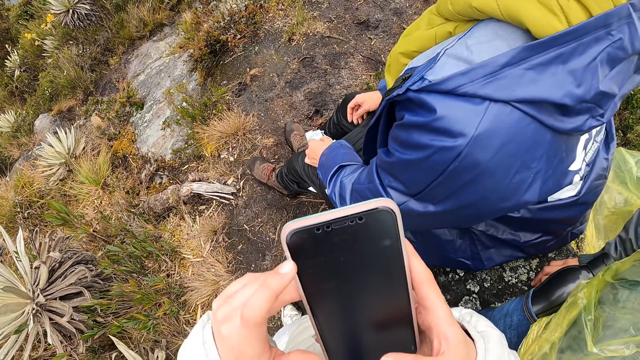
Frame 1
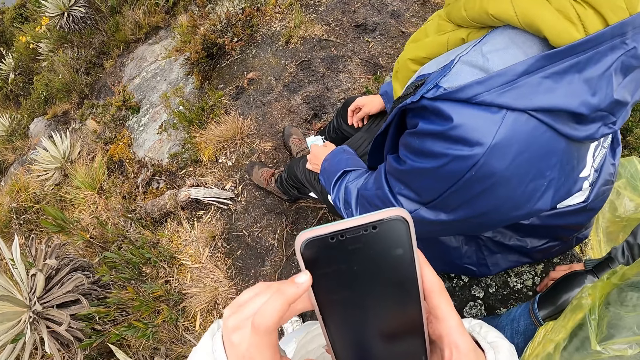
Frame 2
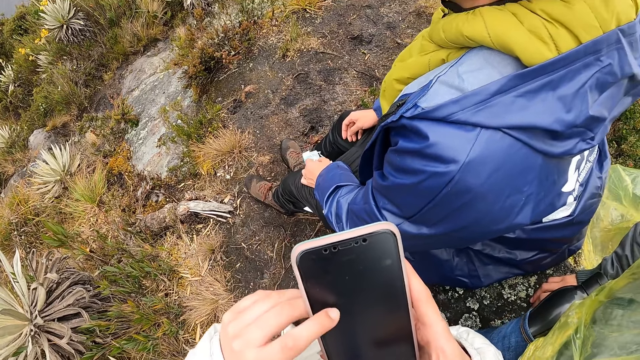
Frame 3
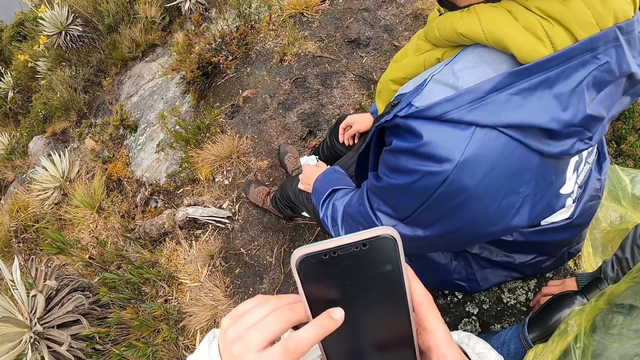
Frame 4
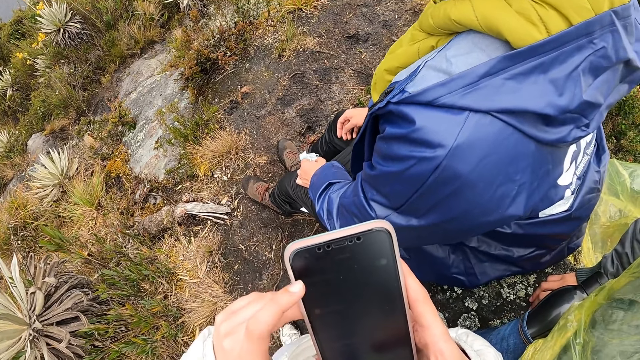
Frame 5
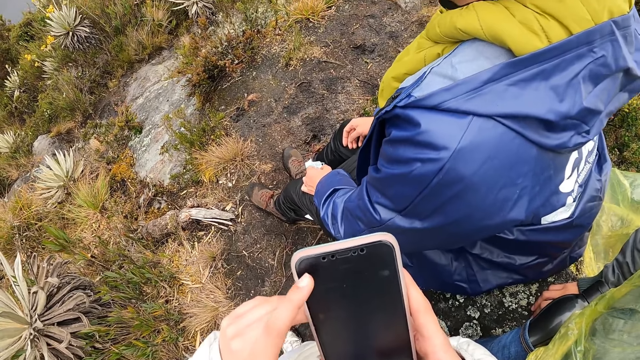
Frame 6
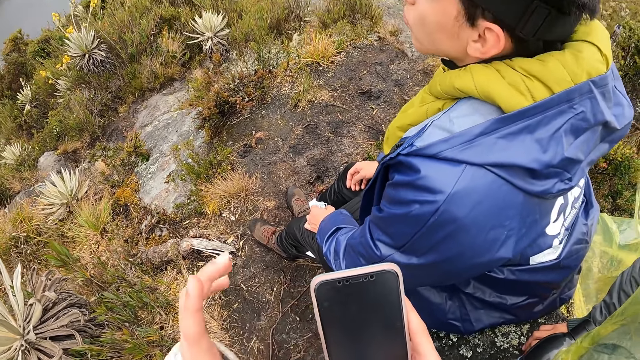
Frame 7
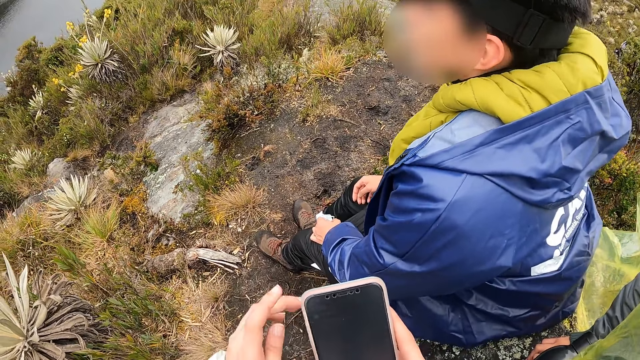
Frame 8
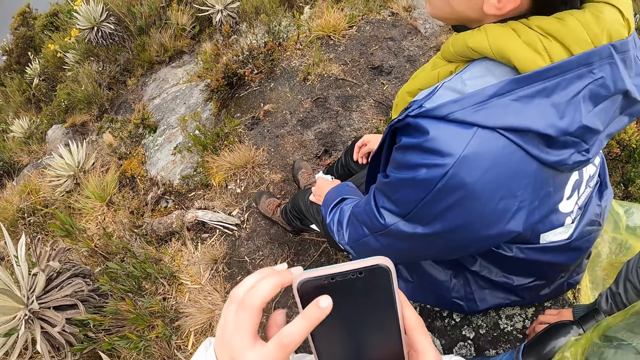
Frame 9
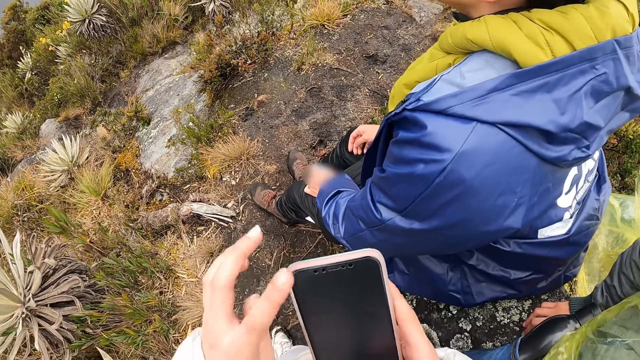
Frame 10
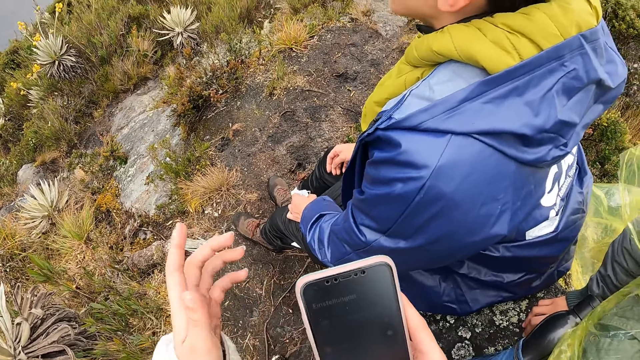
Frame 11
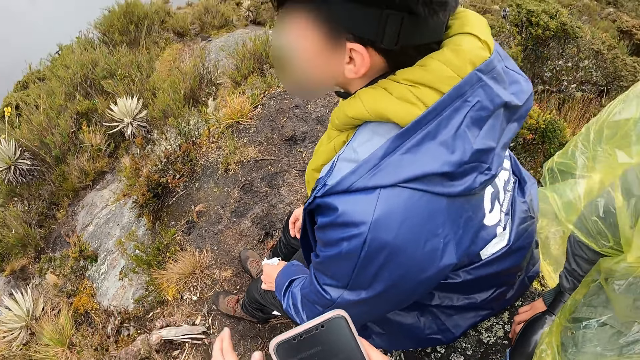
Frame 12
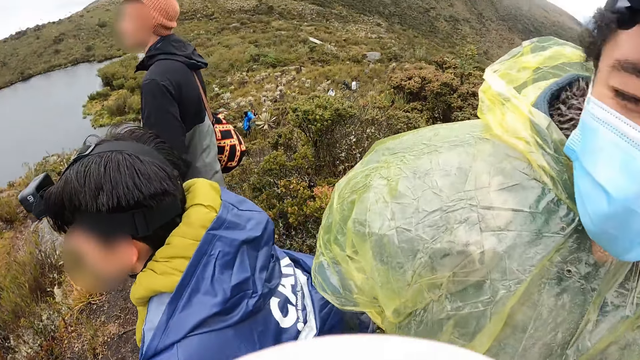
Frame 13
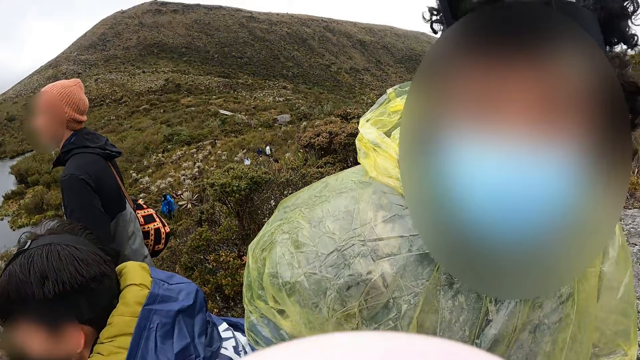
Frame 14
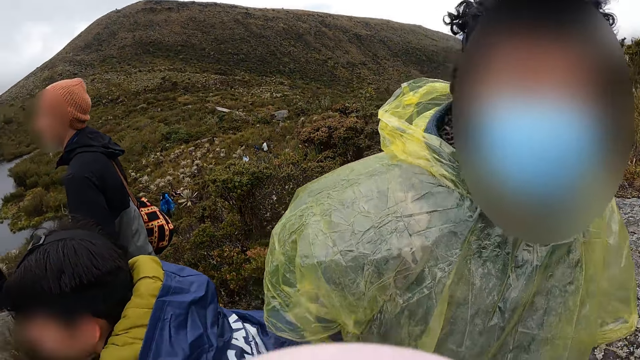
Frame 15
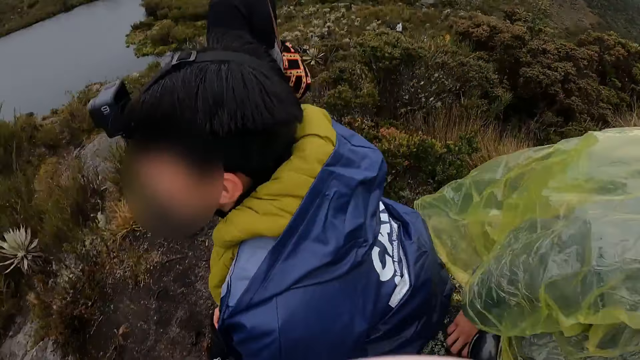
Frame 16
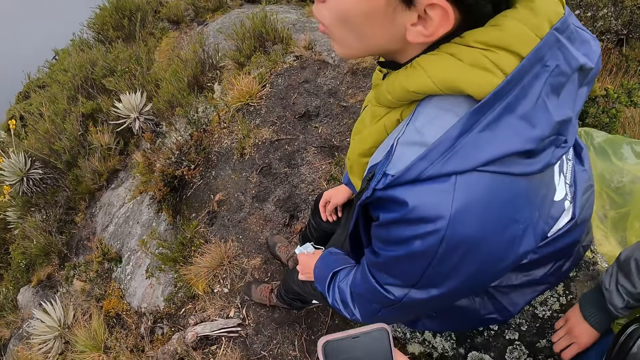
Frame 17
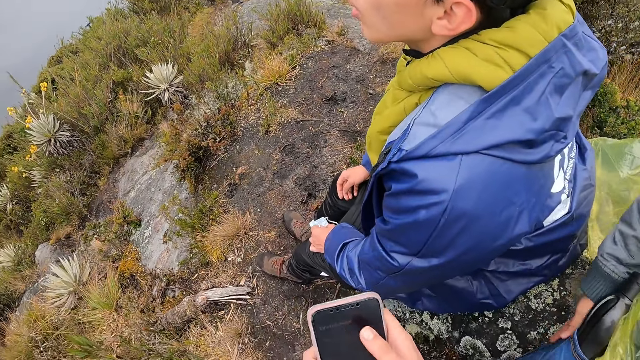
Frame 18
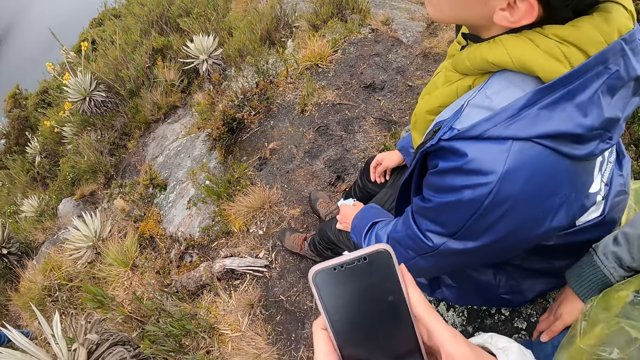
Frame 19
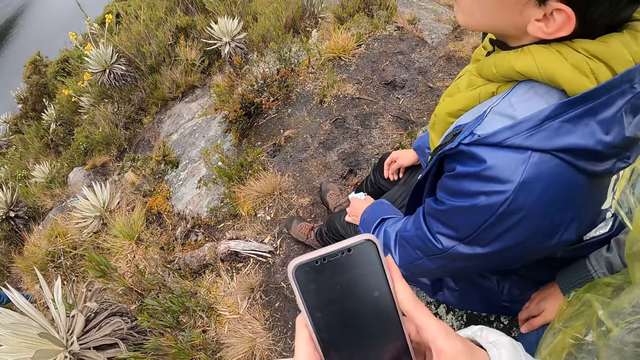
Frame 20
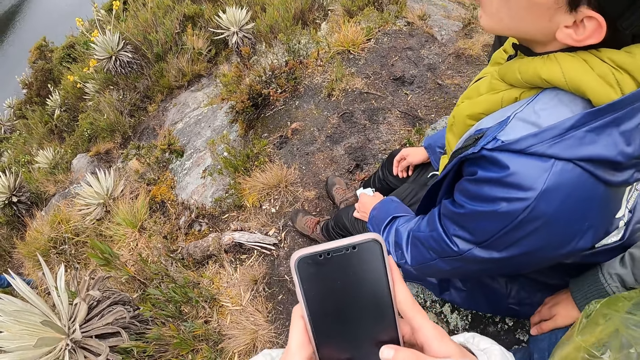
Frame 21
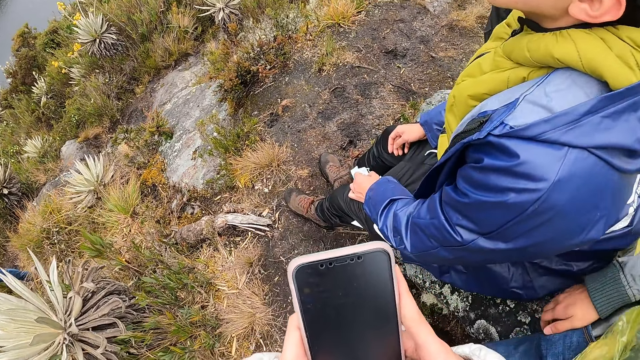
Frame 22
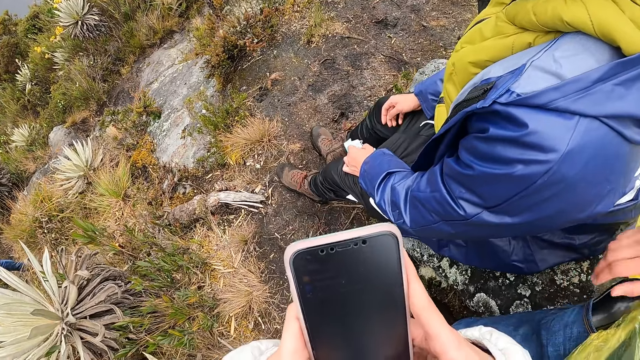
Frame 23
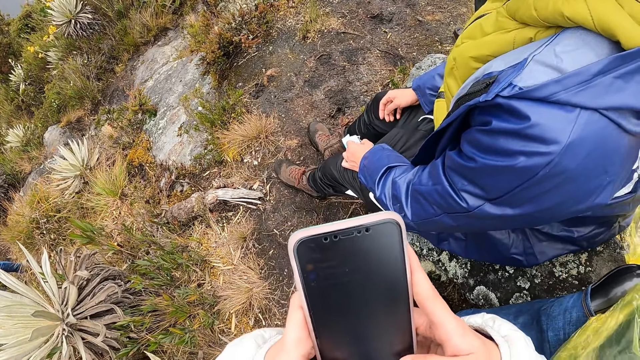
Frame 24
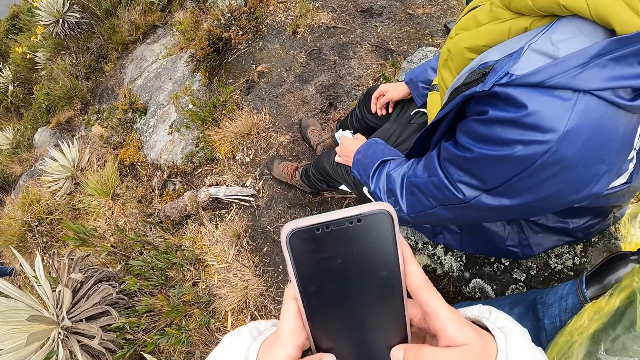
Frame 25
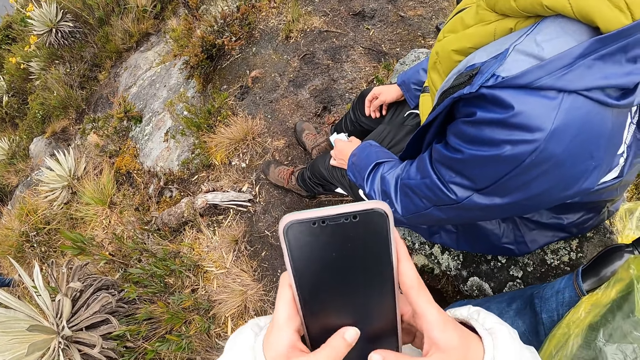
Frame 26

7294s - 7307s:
The camera wearer moves a hand. They look around. They operate the phone with both hands. A person moves a hand.

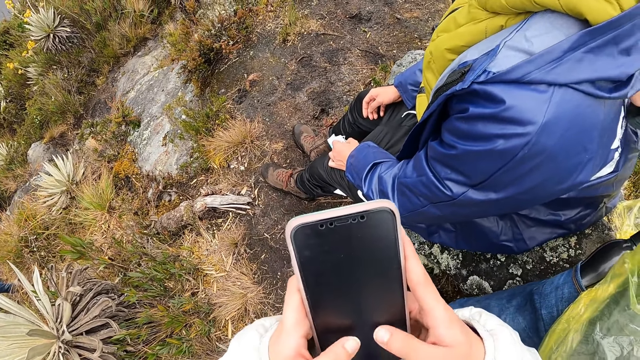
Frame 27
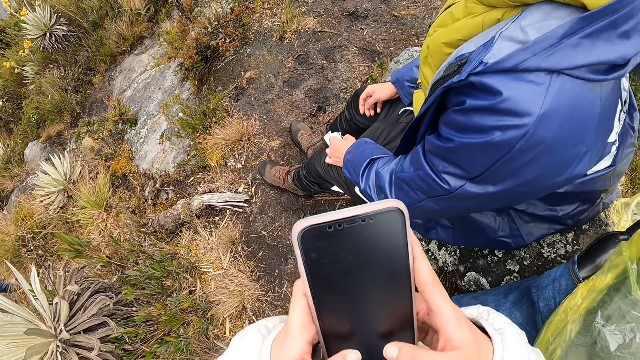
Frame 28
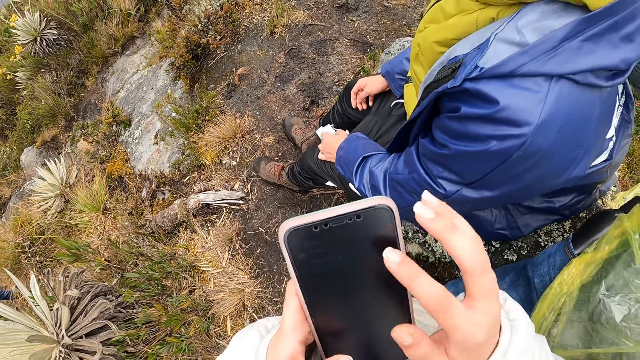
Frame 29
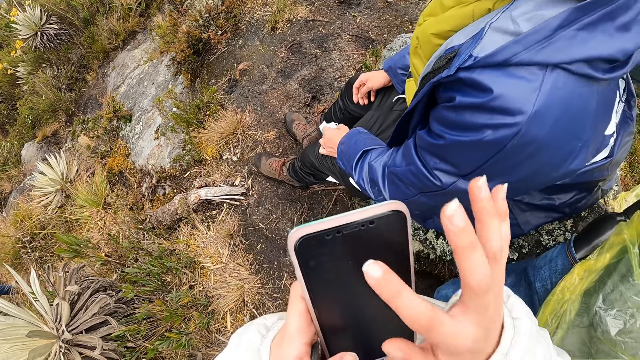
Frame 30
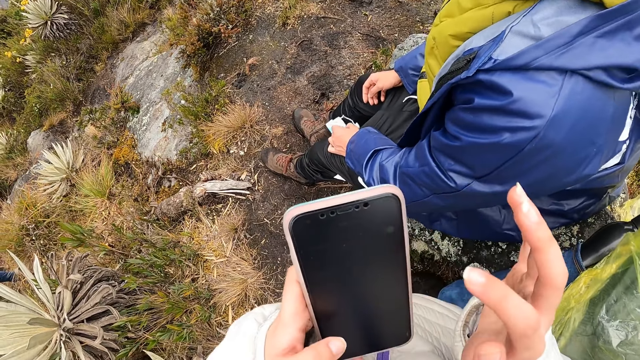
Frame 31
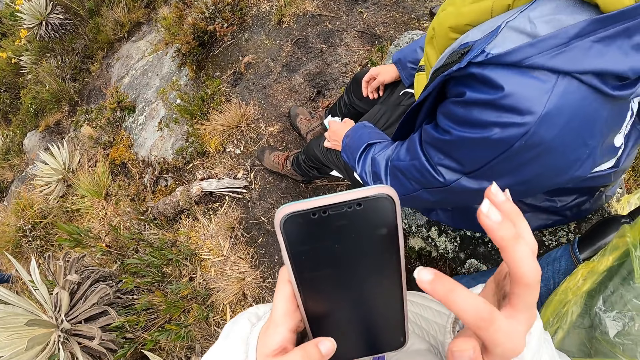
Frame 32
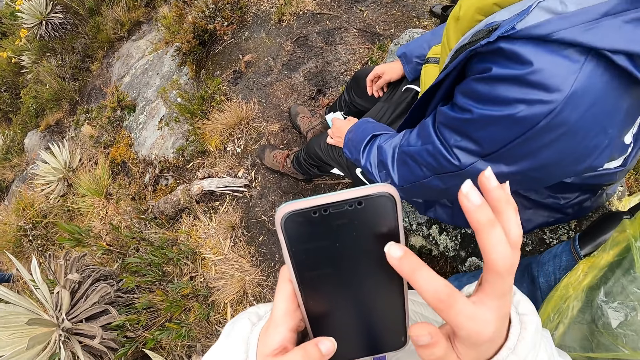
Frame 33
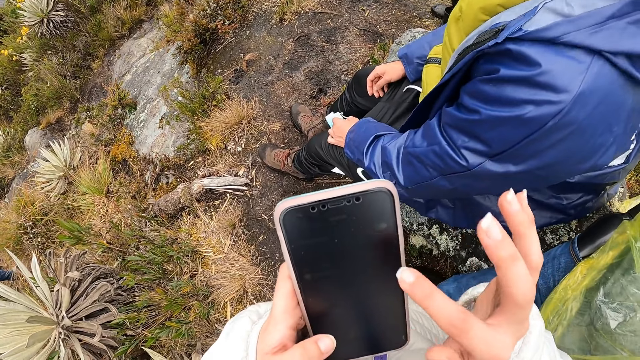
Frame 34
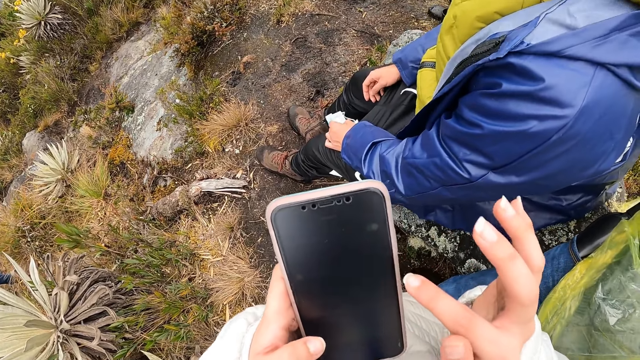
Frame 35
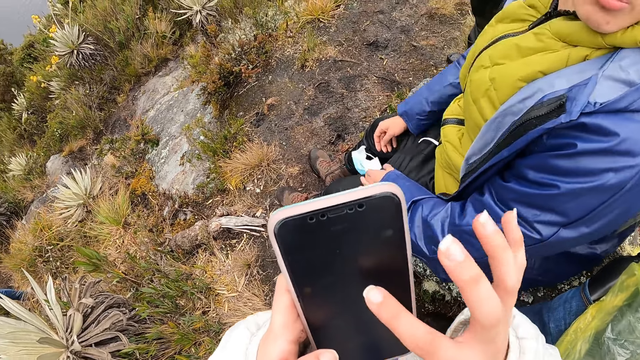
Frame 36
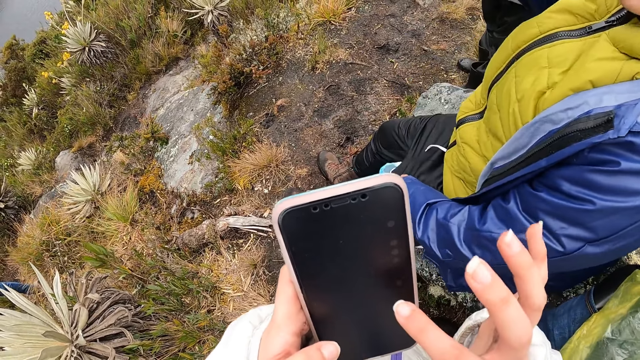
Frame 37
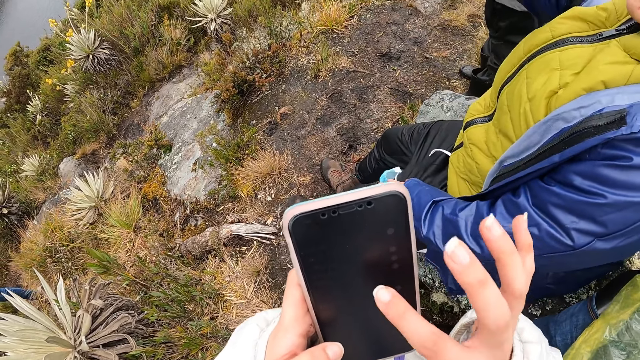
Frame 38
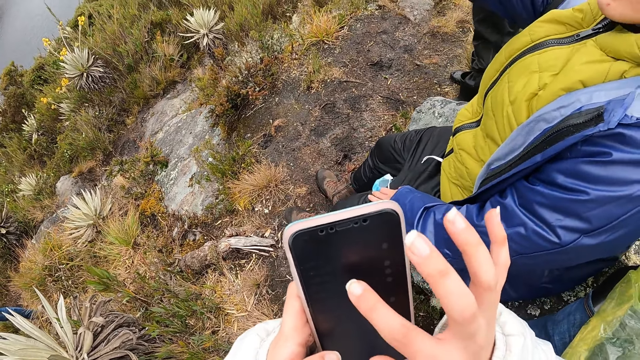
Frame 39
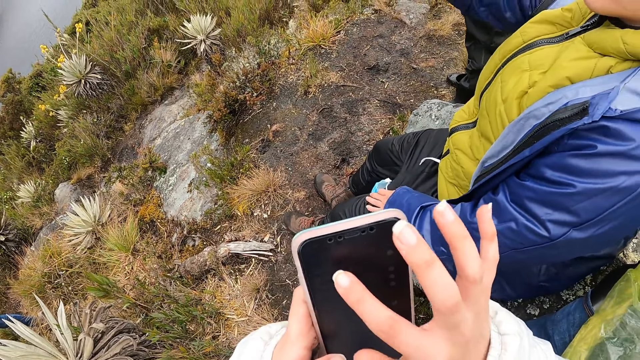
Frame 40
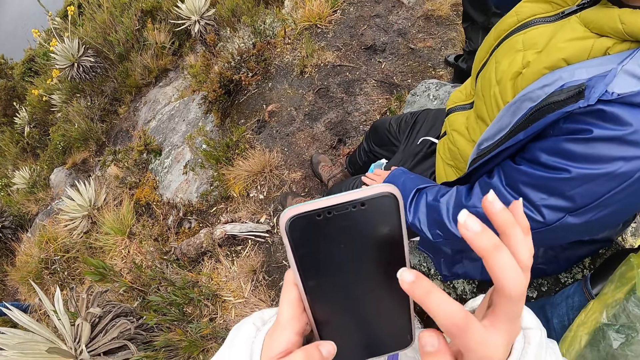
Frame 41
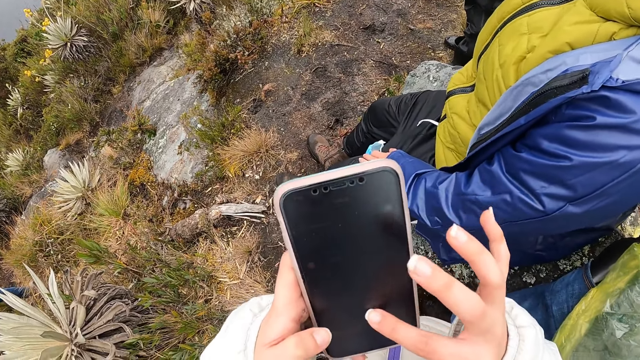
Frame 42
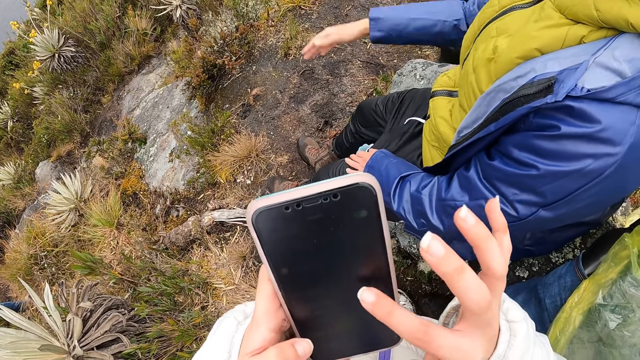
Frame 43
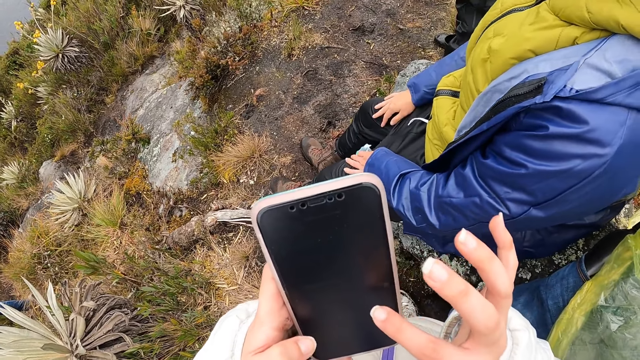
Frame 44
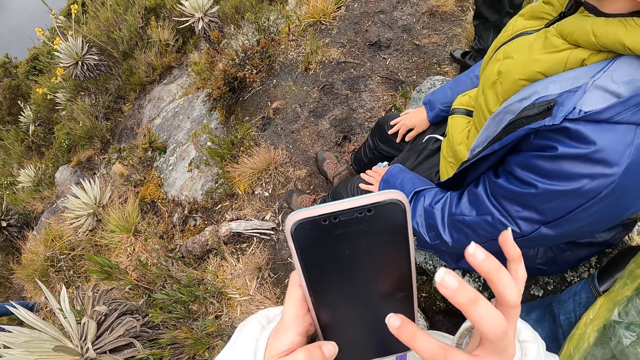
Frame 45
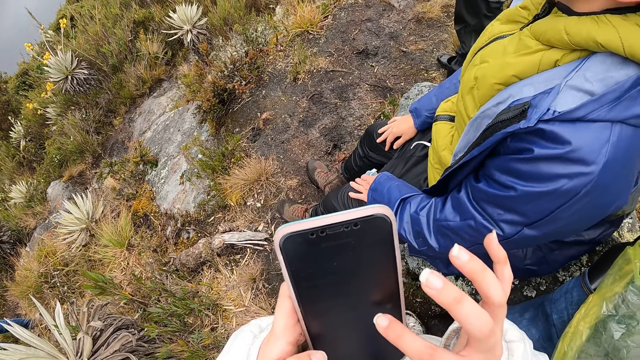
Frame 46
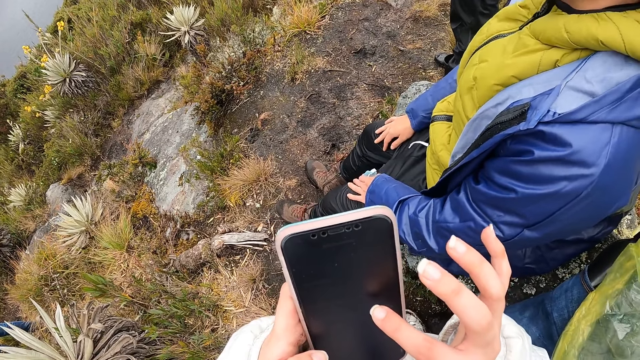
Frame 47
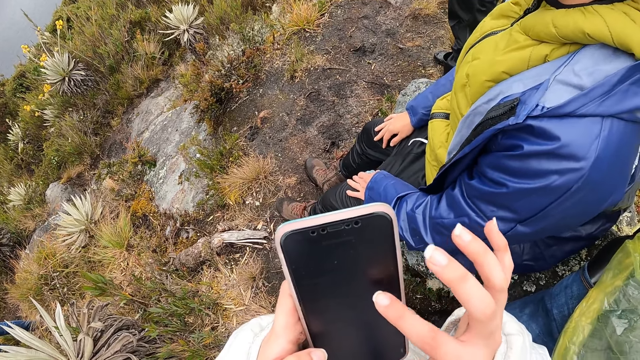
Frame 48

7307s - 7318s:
The camera wearer touches a phone. A man points. The man lifts his right hand. The man places his right hand on his lap.
